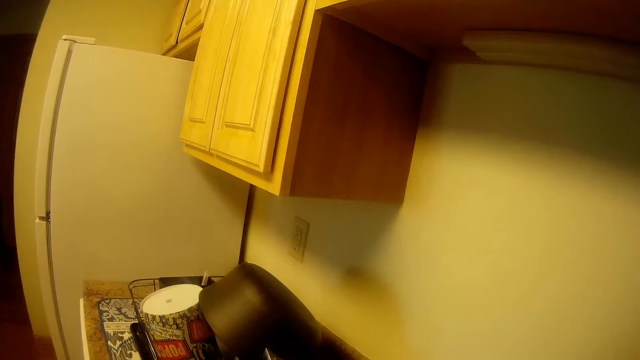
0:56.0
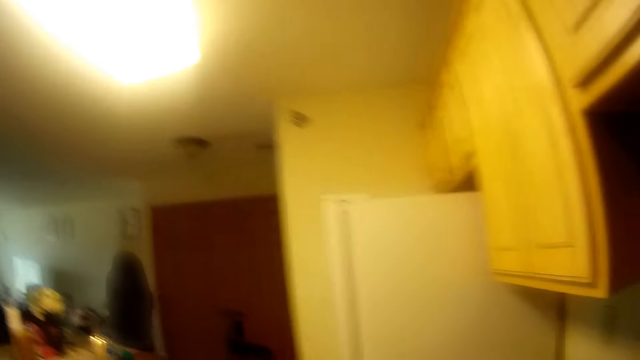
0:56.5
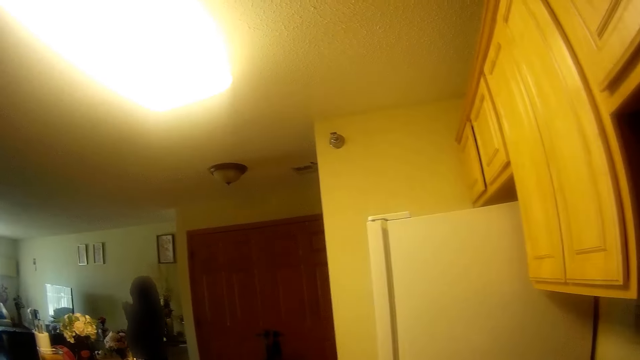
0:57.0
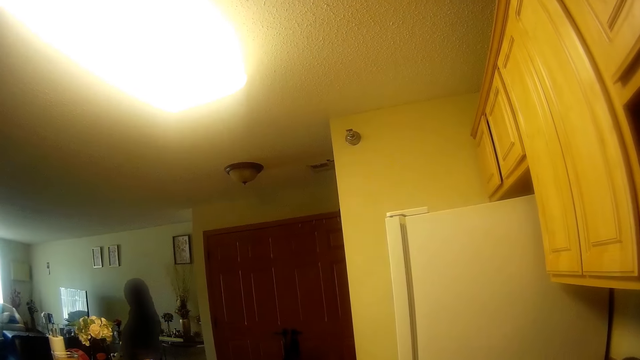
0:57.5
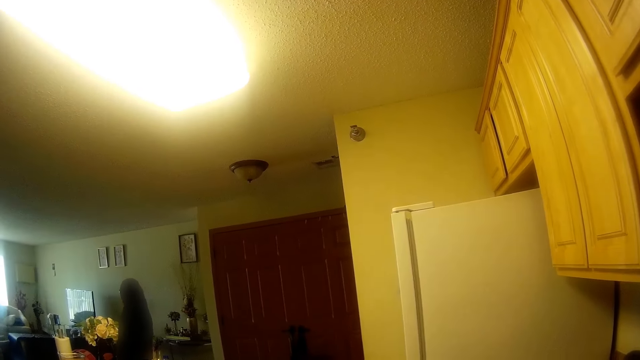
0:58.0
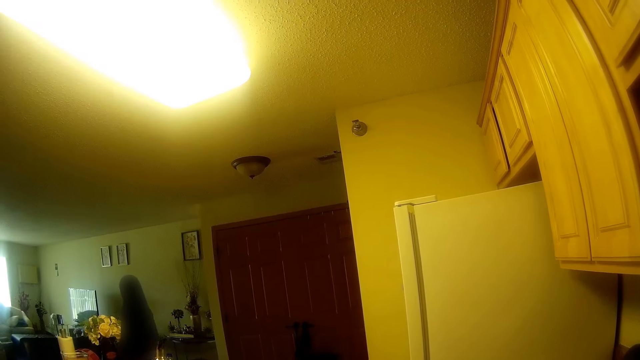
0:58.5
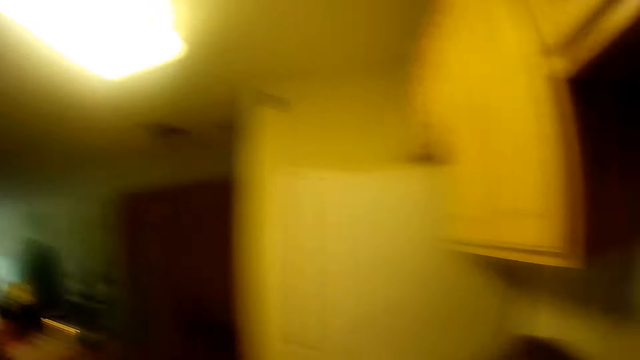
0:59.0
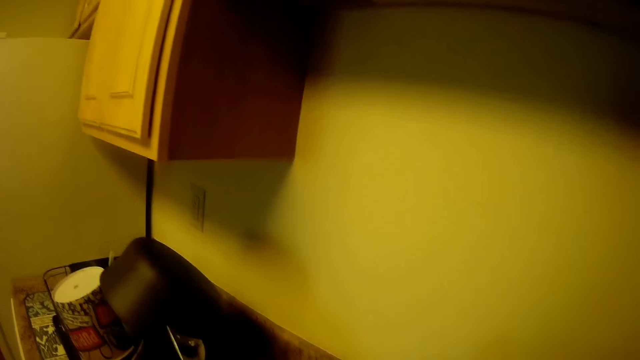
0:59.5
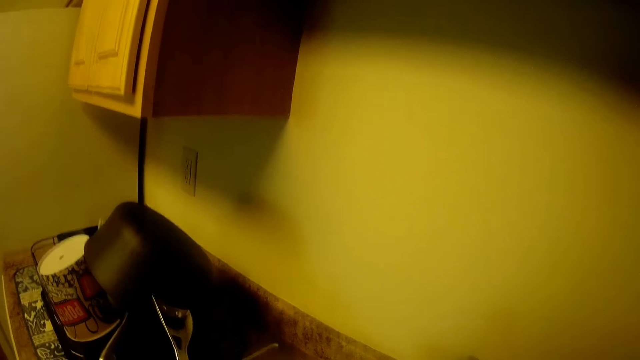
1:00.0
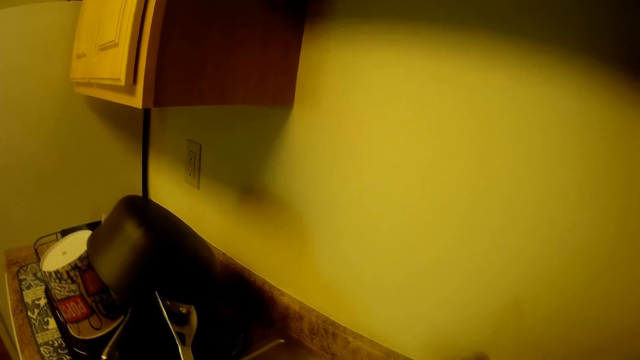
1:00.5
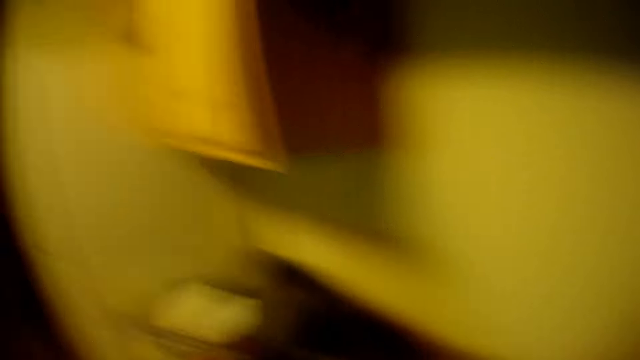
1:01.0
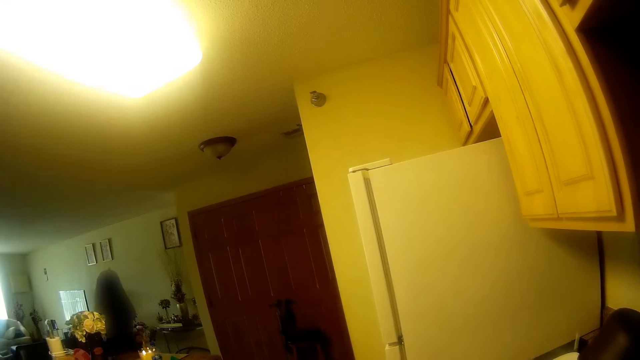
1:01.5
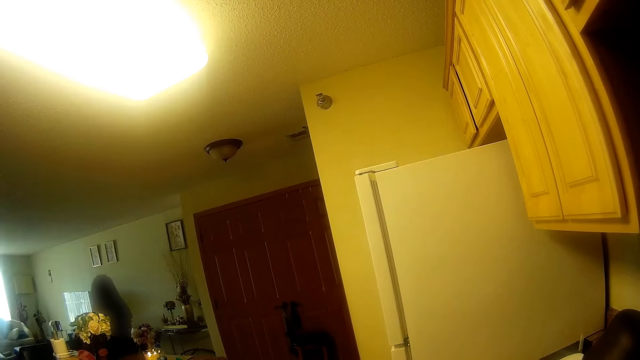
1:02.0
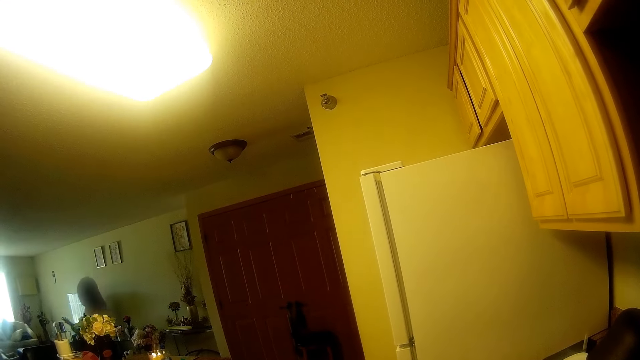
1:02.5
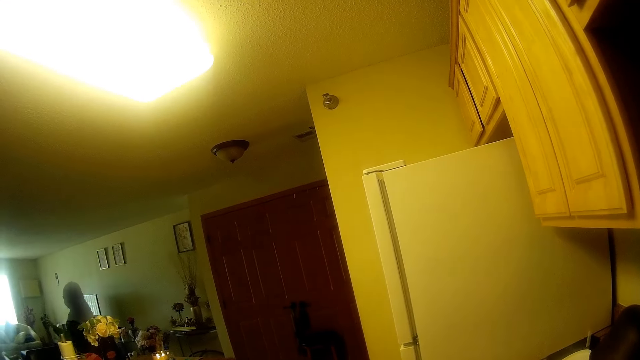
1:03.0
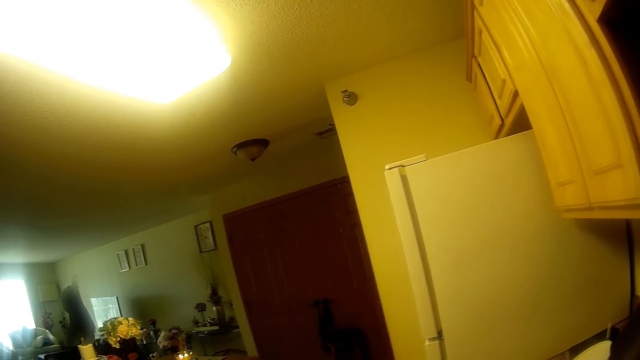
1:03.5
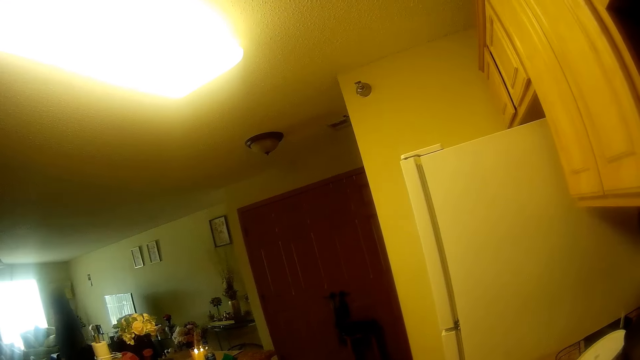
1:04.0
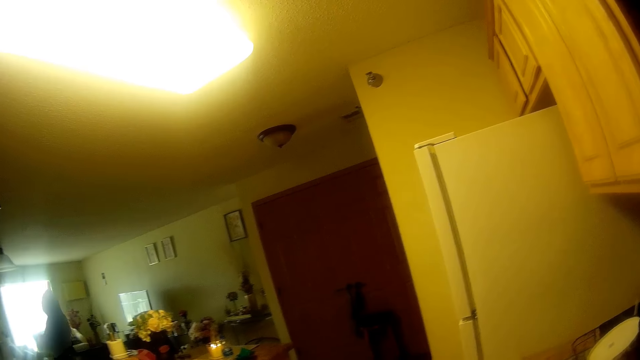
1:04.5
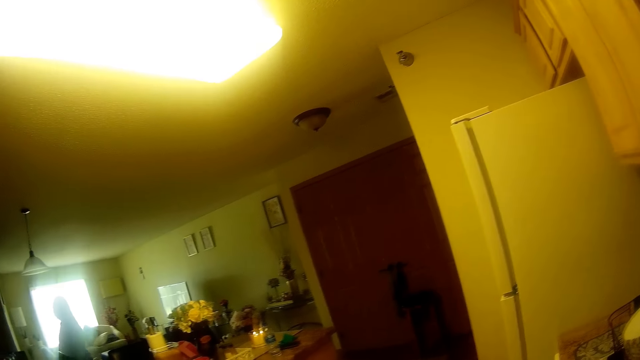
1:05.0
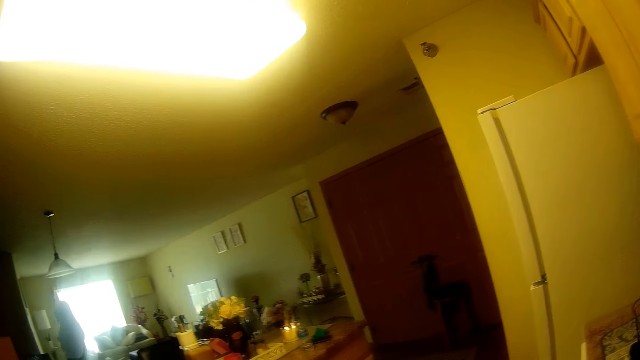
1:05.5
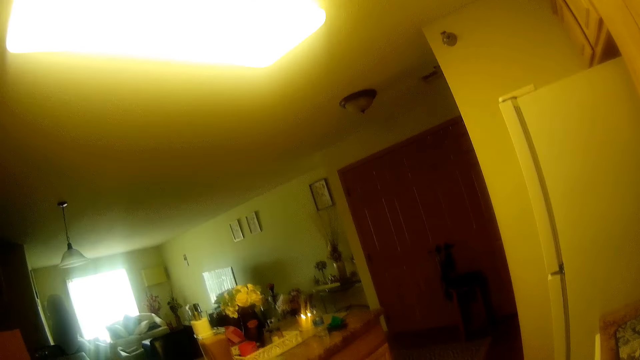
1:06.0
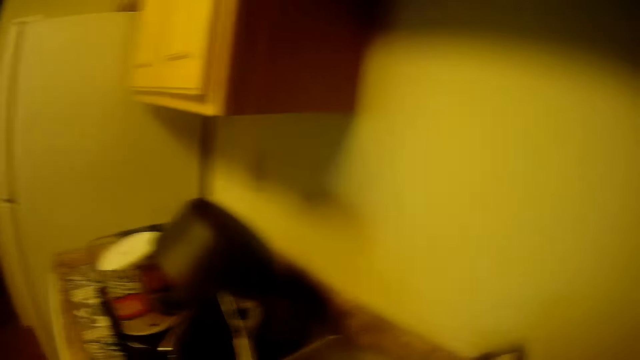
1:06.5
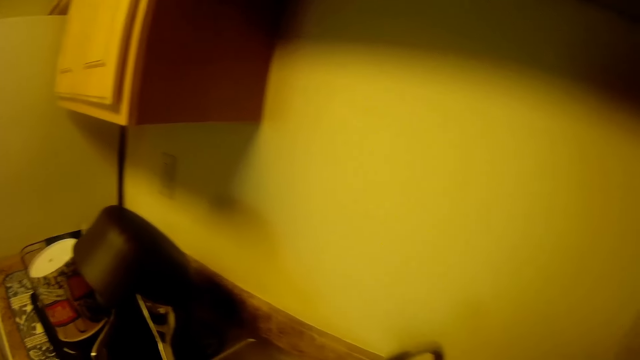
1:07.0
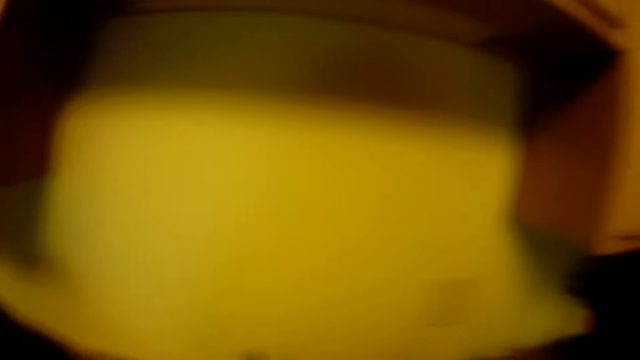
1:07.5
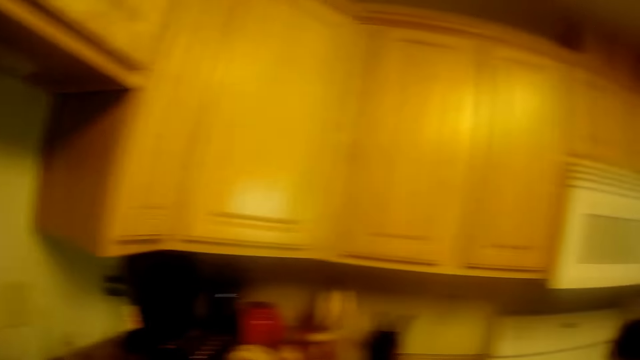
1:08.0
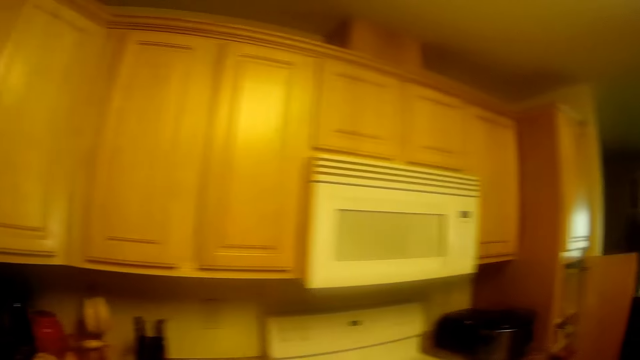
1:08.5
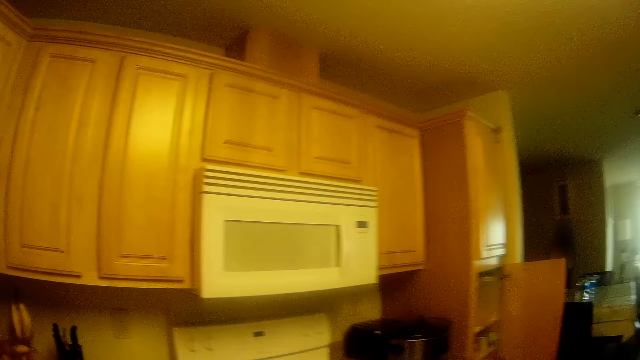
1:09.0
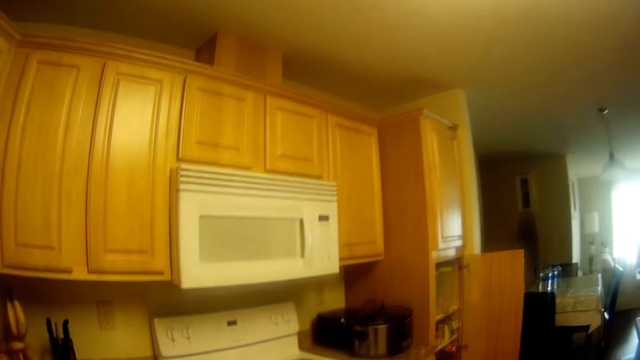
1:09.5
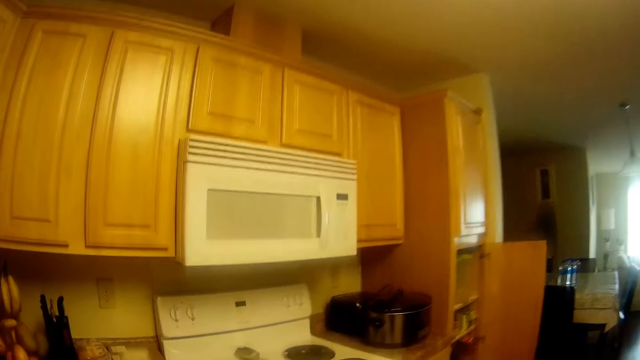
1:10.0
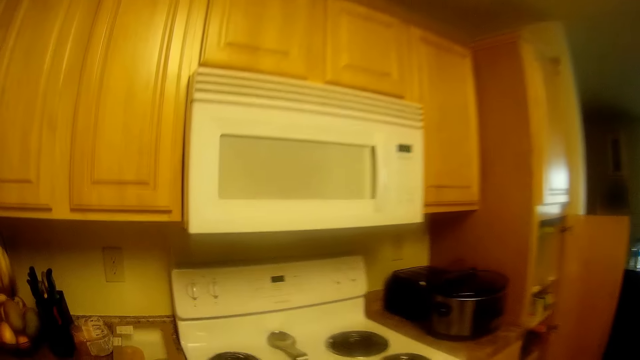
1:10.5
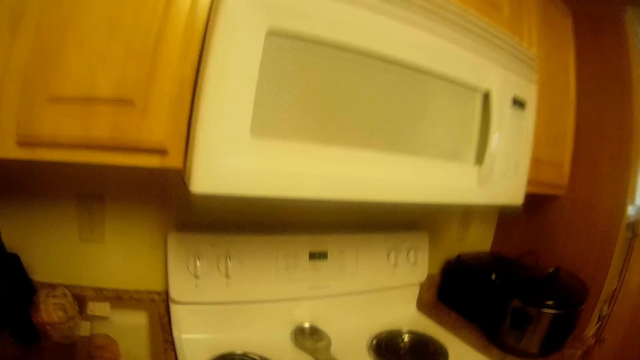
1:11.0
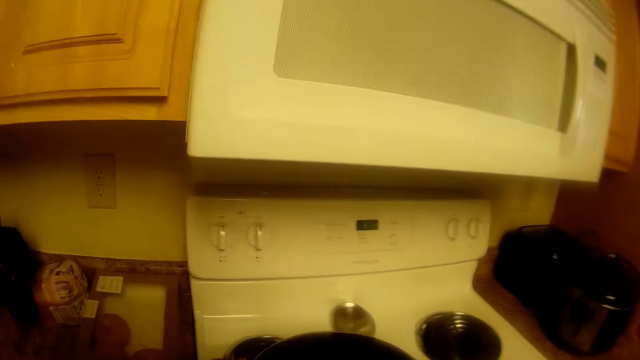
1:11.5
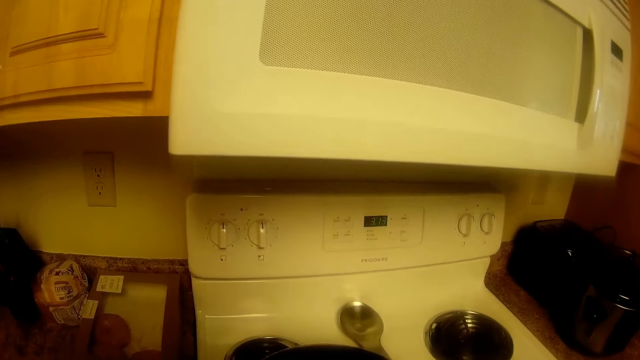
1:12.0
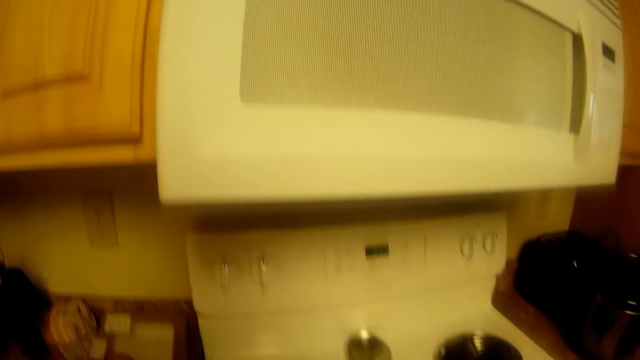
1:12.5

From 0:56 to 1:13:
The camera wearer talks to the woman. They wash an item in the sink. They turn around. They place the pot on a cooker in the kitchen with both hands. They walk towards the cooker.

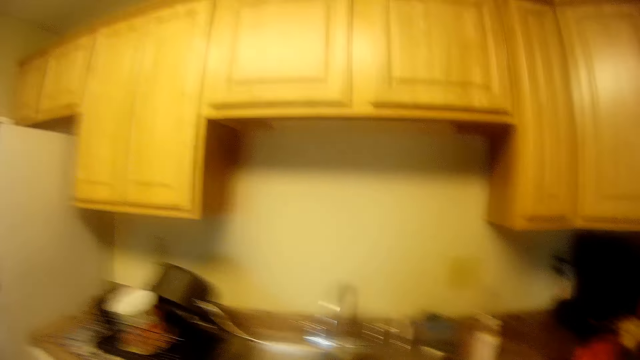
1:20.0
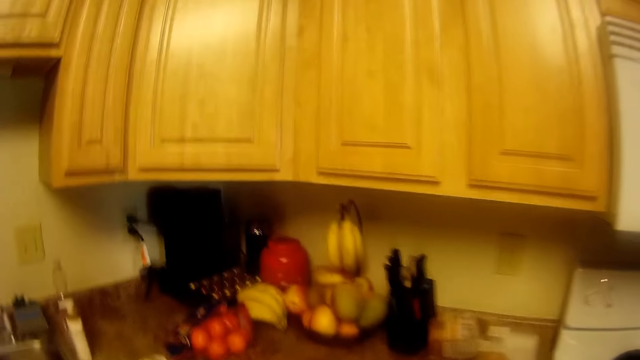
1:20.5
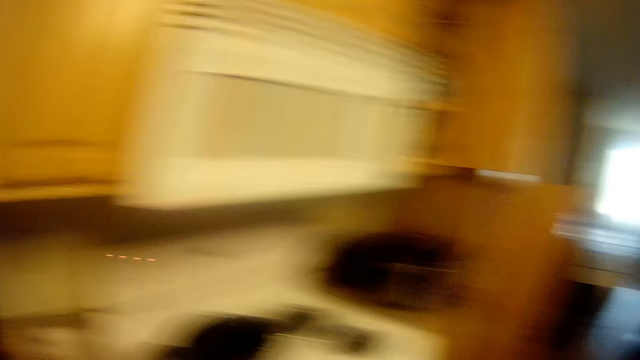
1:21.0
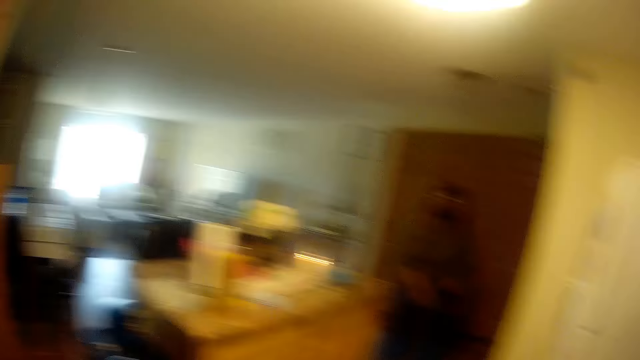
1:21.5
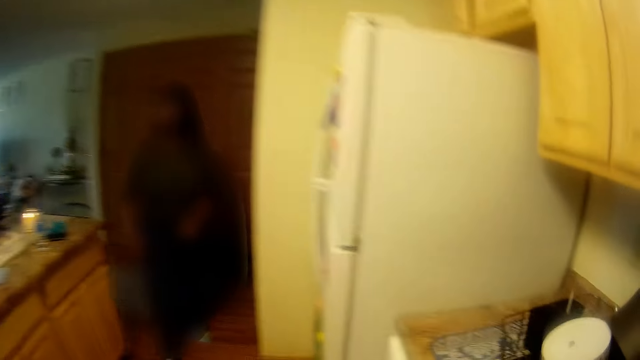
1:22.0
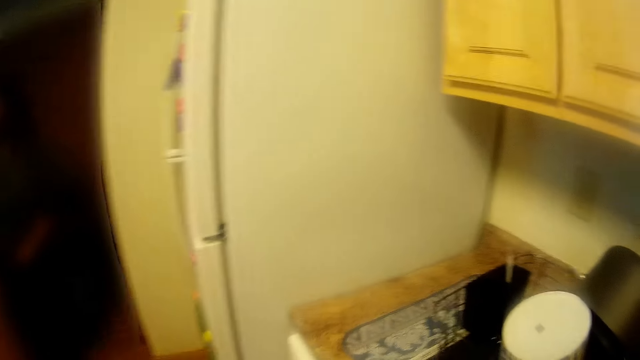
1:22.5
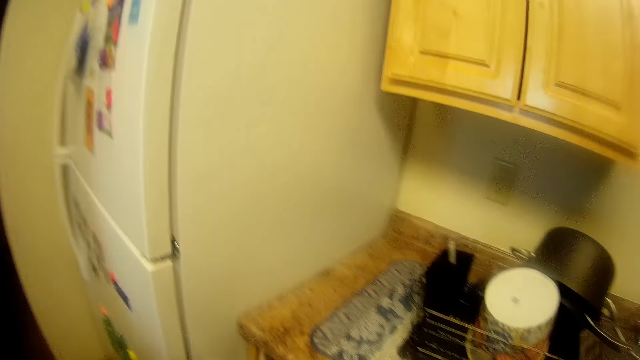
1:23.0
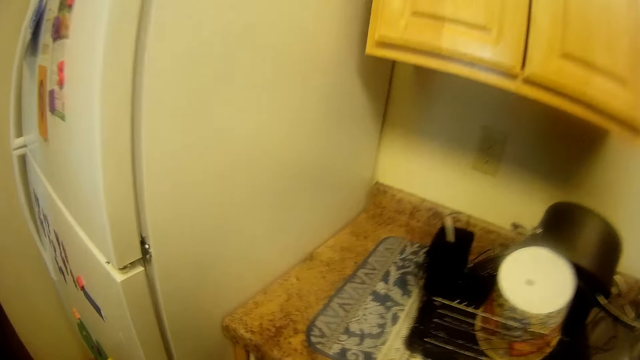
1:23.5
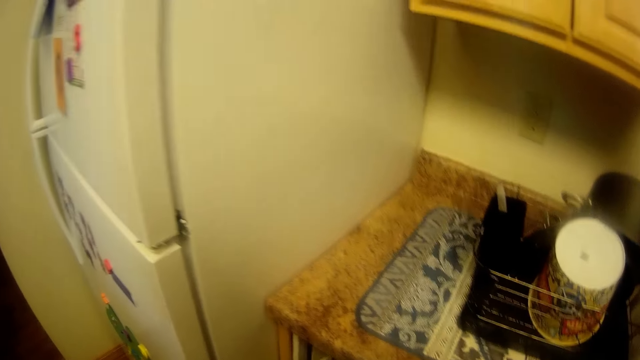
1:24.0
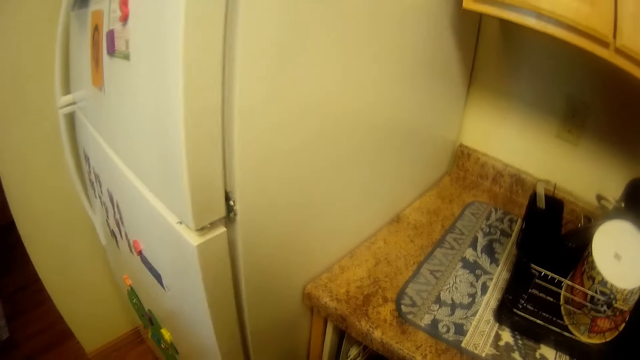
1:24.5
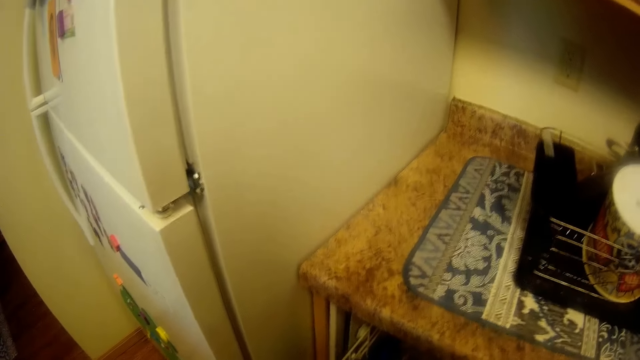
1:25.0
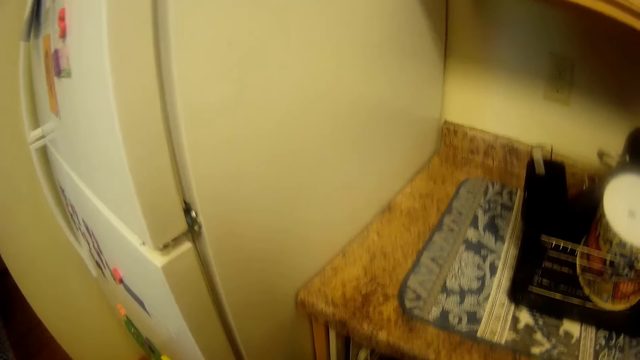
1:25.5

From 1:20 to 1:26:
The woman walks into the kitchen from the parlor. The camera wearer walks in the kitchen.
